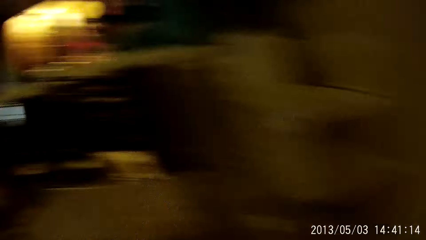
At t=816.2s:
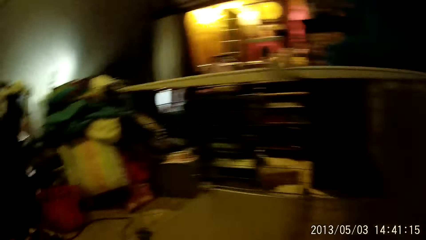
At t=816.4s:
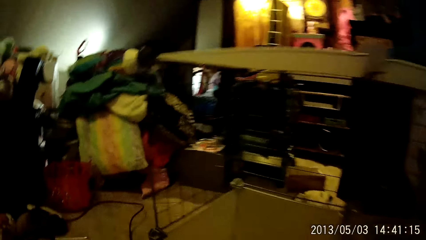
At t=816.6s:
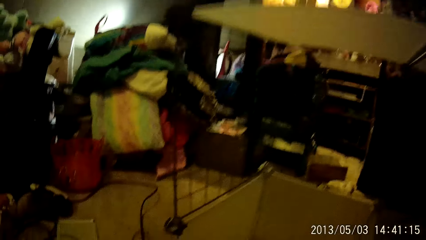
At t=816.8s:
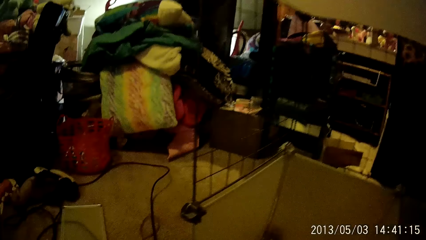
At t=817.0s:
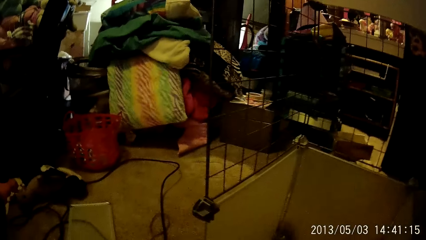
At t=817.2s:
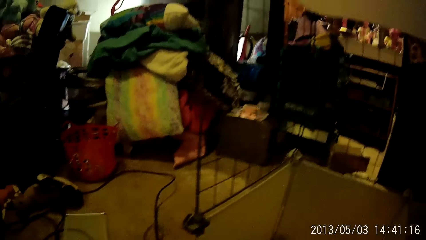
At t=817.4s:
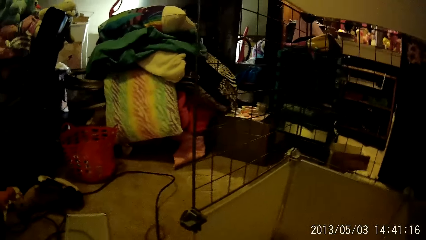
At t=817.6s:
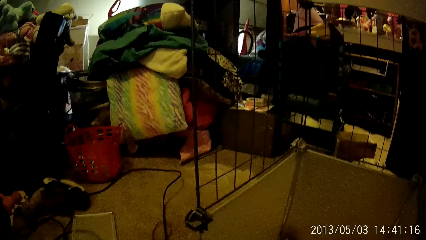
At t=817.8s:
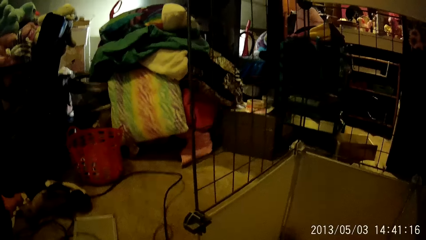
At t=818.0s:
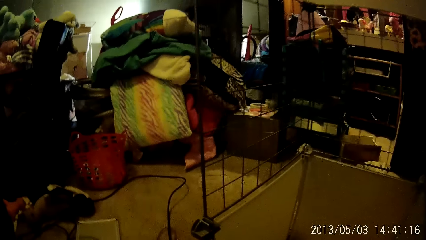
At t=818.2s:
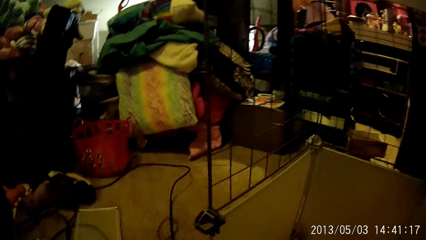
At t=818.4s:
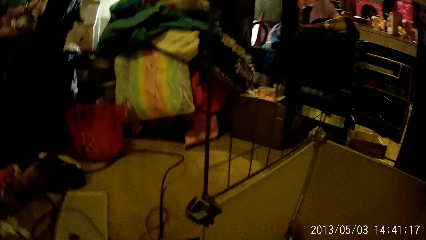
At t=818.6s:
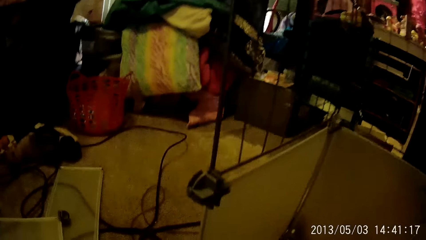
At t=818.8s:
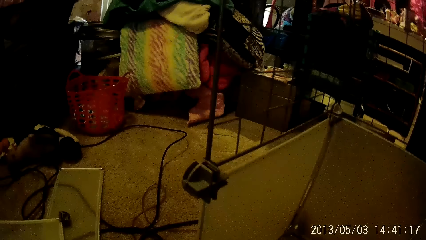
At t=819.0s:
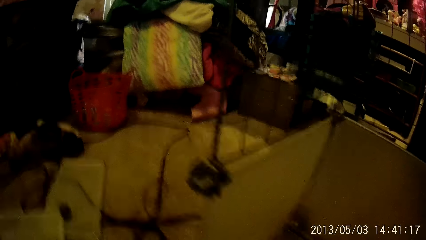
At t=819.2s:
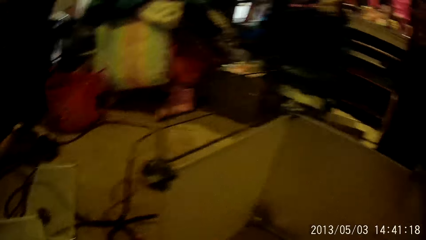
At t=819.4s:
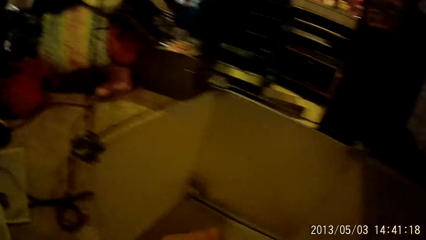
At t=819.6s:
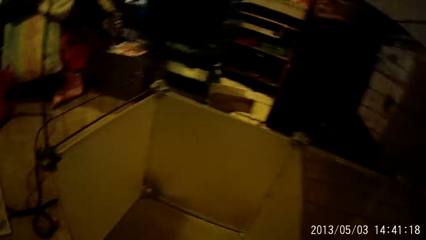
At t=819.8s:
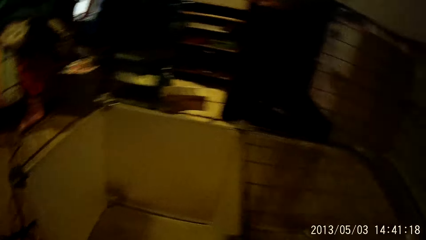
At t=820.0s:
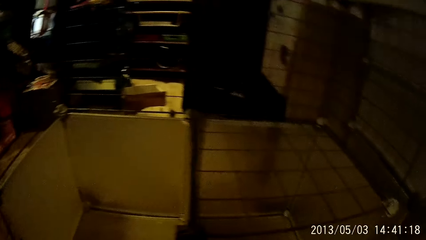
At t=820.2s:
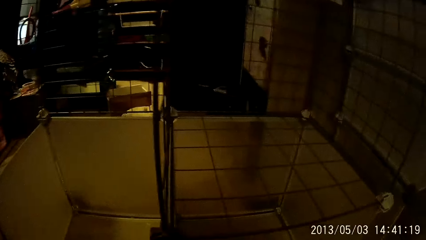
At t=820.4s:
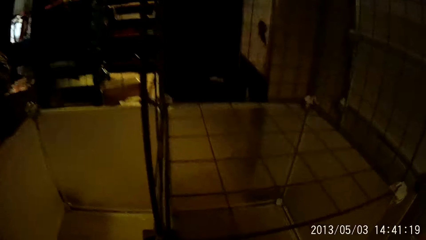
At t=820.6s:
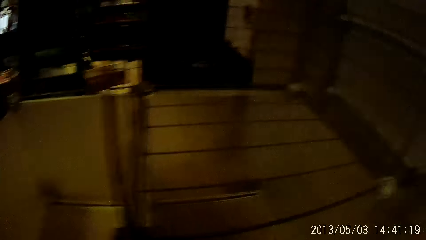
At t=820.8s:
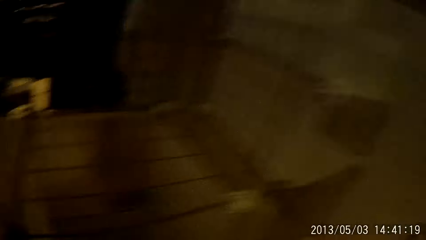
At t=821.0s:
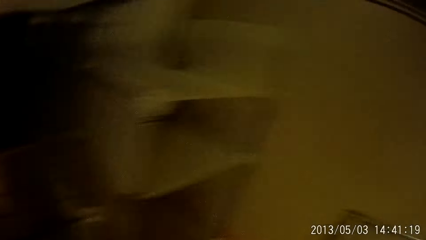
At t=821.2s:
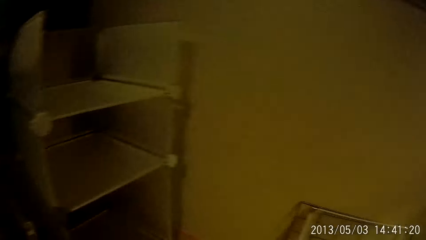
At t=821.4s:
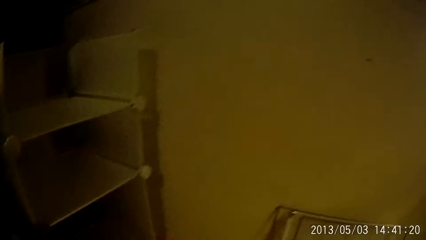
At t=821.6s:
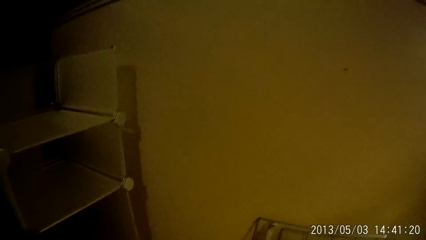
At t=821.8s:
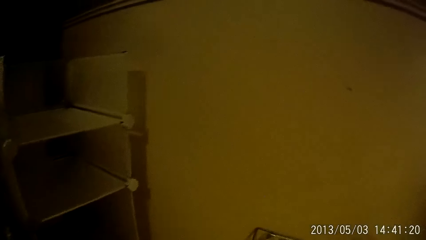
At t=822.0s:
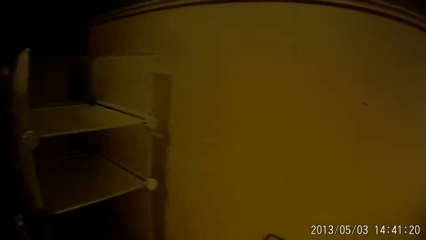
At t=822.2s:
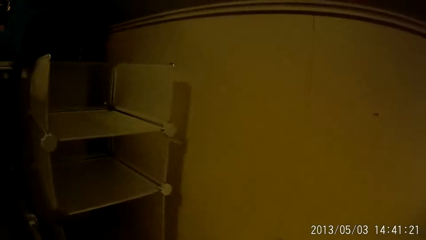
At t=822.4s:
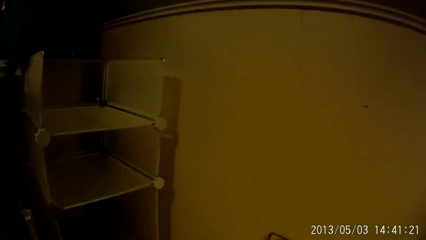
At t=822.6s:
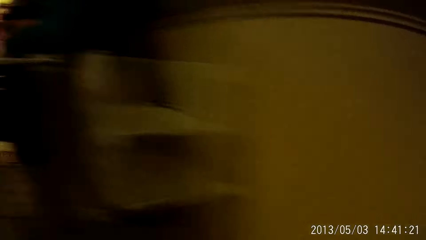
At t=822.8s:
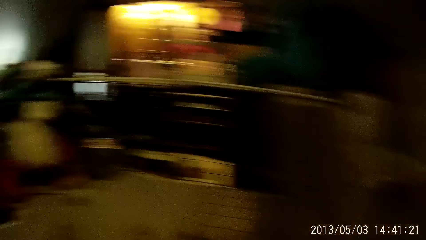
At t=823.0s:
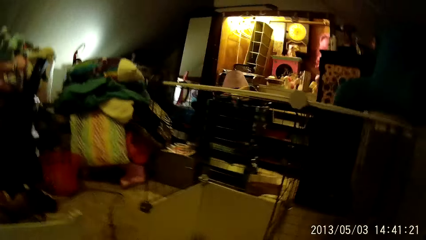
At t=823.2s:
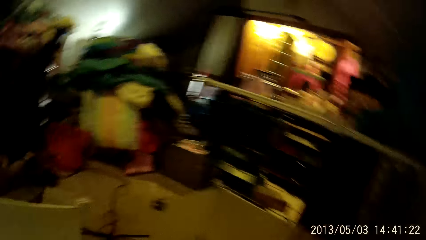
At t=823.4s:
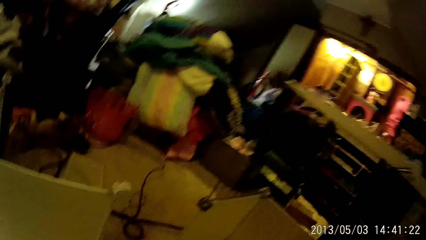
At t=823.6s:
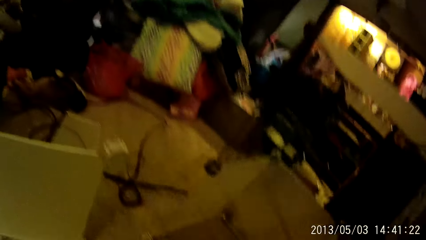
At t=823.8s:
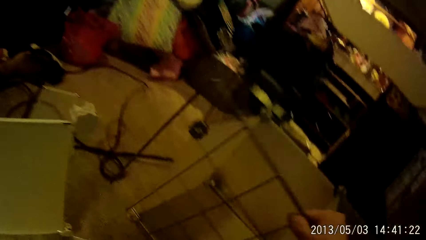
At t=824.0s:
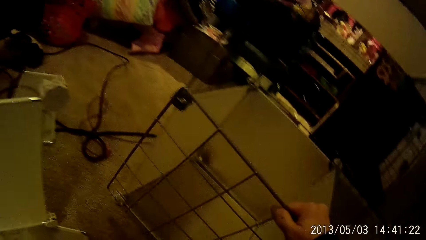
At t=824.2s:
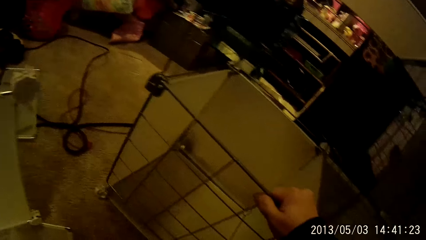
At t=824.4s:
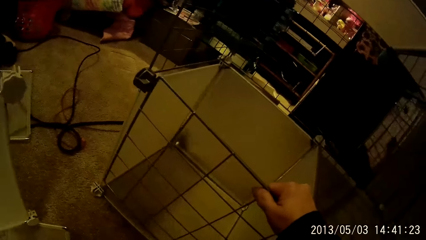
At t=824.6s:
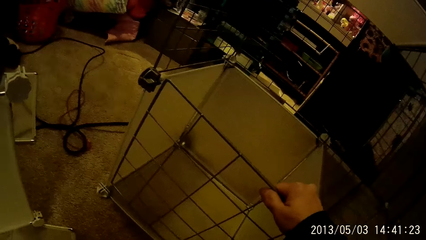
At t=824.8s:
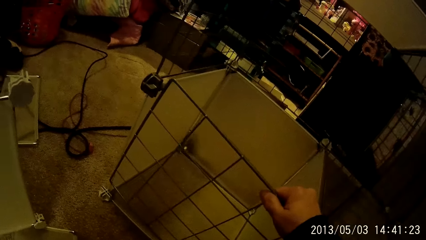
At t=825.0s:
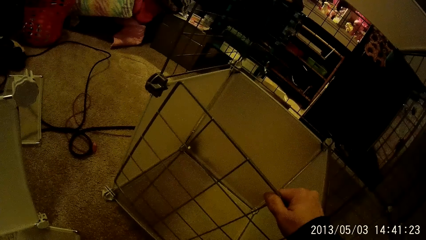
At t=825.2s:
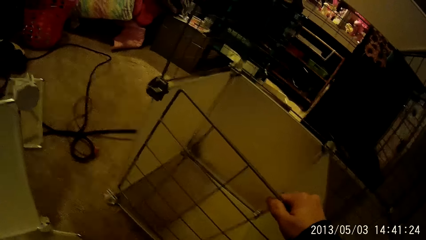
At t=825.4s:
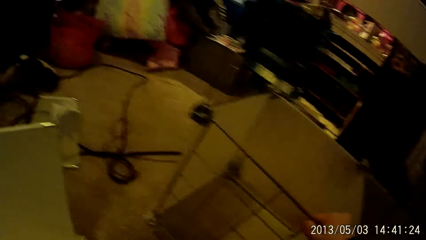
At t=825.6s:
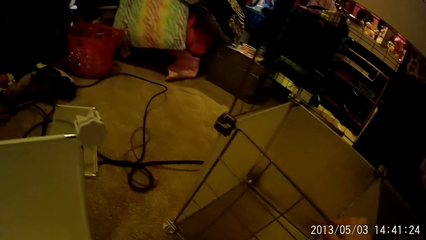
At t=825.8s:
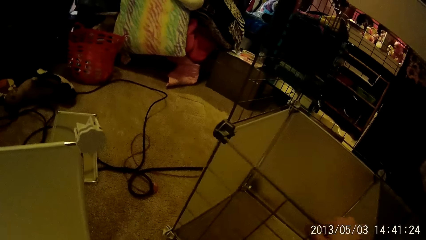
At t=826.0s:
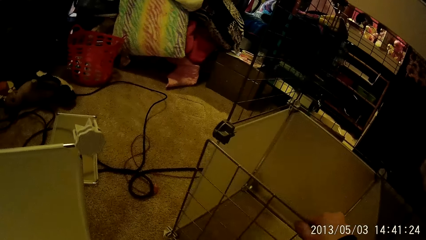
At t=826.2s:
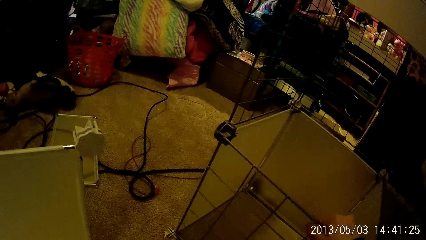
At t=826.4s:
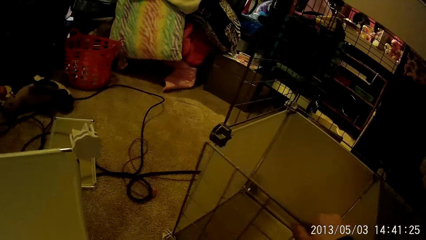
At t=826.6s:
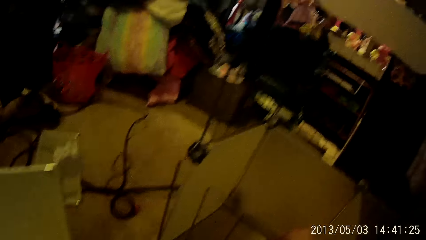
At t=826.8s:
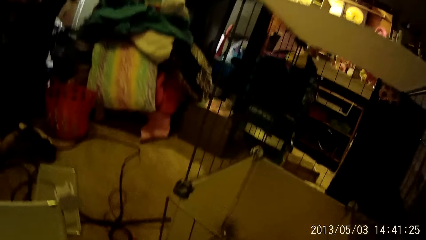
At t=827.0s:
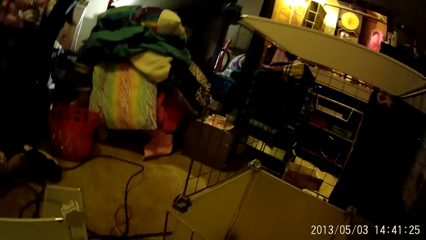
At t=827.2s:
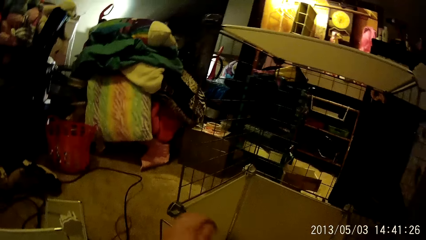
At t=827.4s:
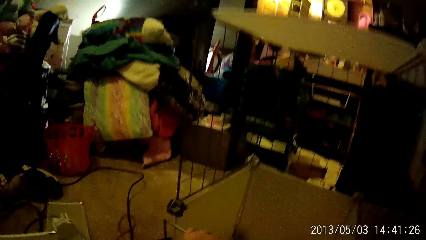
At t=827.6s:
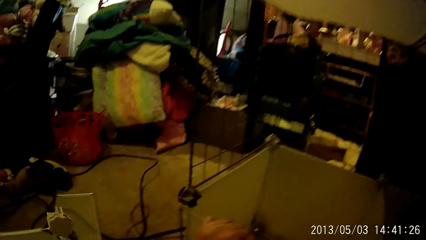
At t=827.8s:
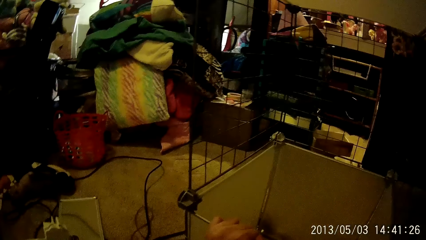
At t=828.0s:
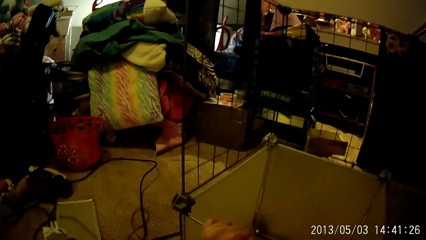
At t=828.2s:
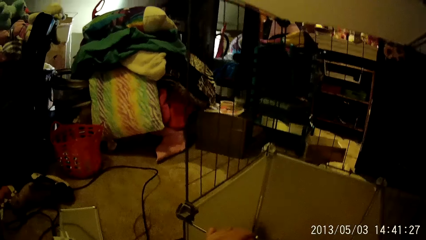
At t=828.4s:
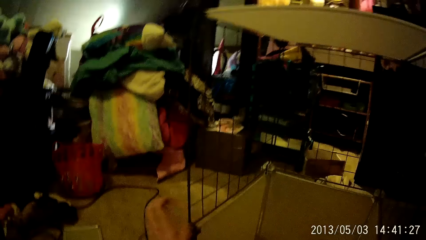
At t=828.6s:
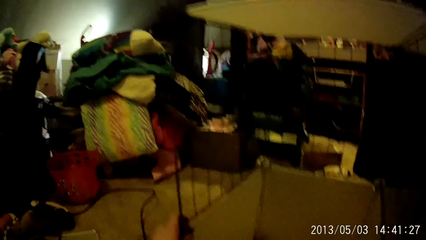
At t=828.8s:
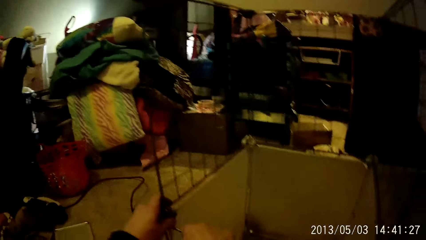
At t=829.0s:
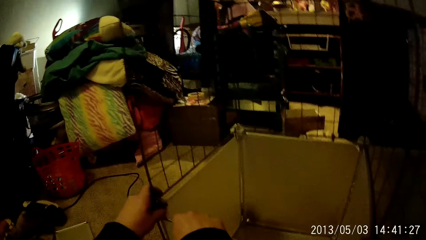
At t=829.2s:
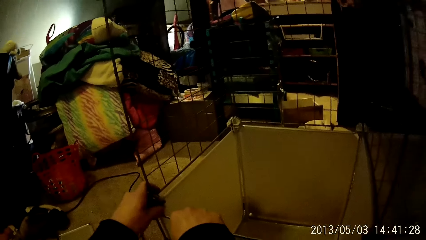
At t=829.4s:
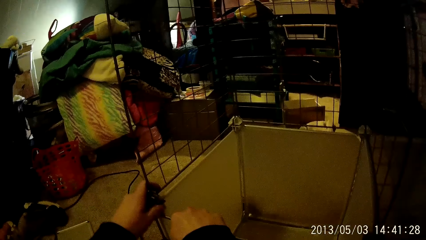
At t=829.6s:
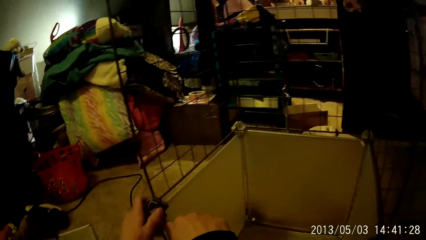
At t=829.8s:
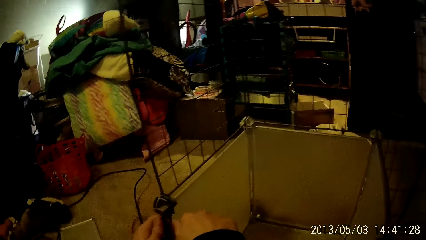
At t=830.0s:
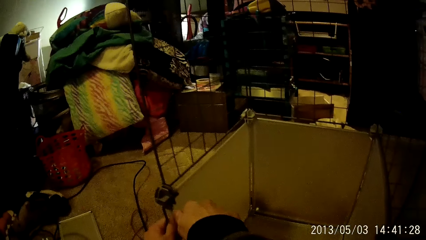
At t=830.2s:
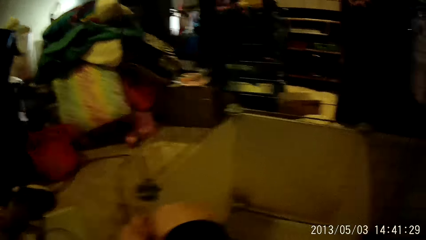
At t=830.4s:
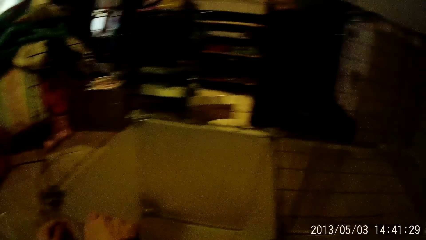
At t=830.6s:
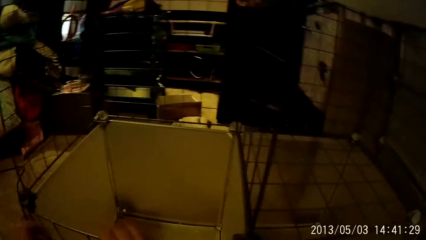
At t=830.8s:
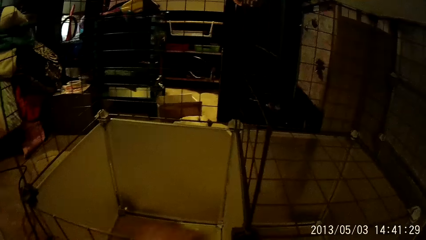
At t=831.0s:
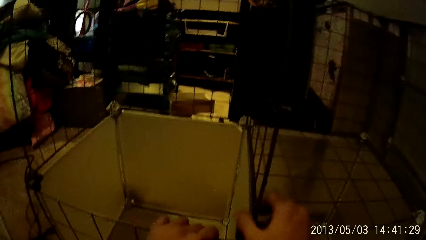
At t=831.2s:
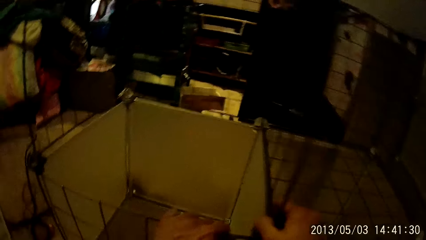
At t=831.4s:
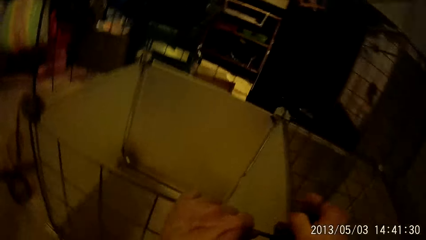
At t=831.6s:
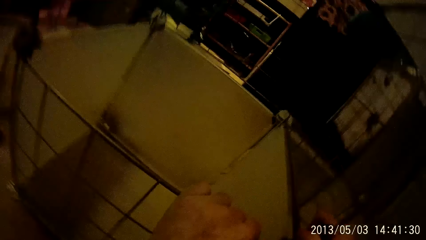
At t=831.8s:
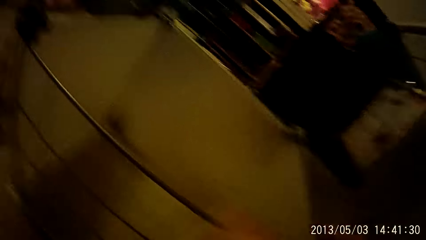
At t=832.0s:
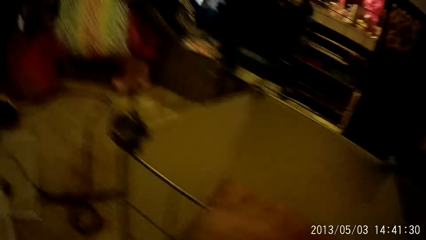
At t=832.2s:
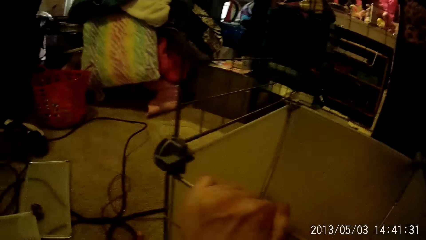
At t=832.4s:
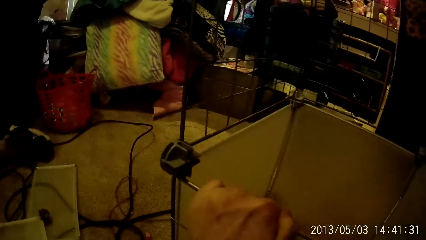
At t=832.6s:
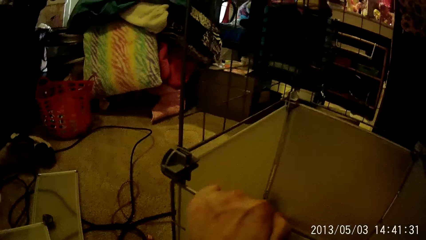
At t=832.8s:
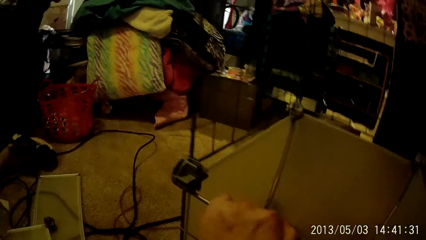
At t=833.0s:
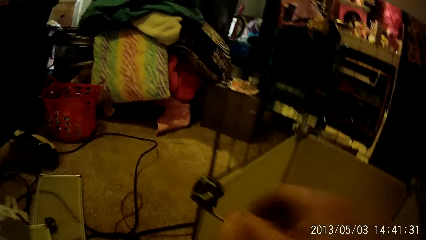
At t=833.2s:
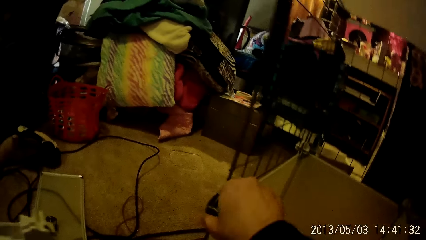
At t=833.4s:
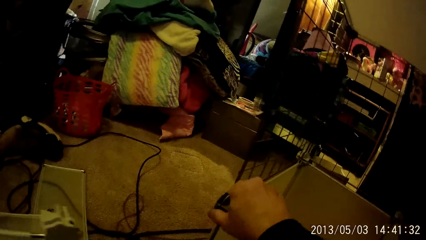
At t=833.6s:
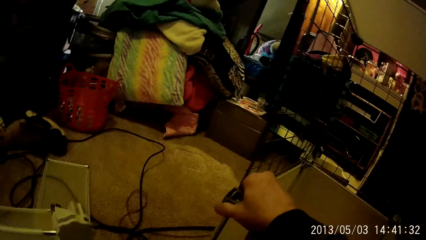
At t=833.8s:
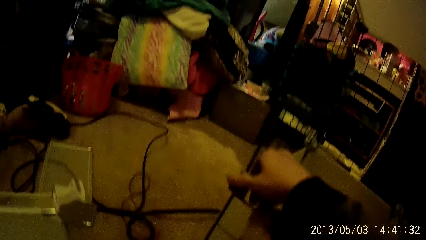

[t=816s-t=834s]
The camera wearer fixes the metal rack on the board.
